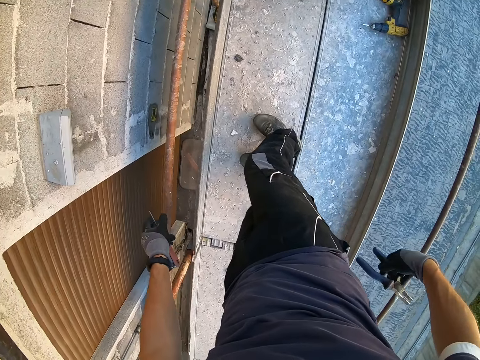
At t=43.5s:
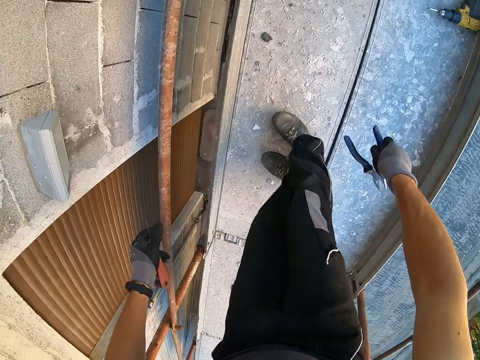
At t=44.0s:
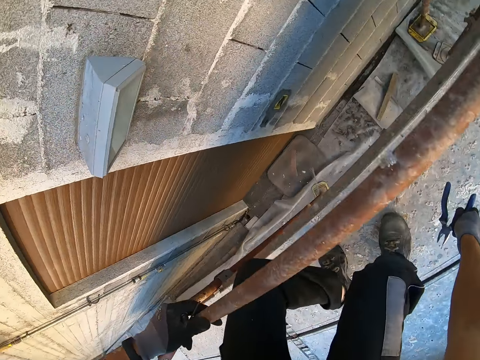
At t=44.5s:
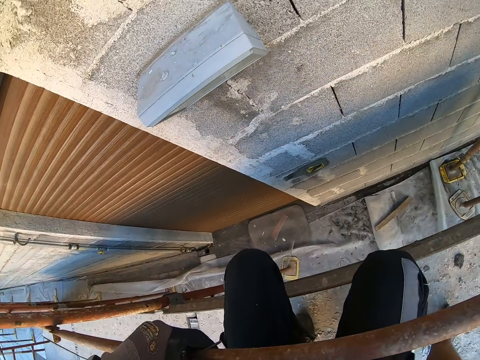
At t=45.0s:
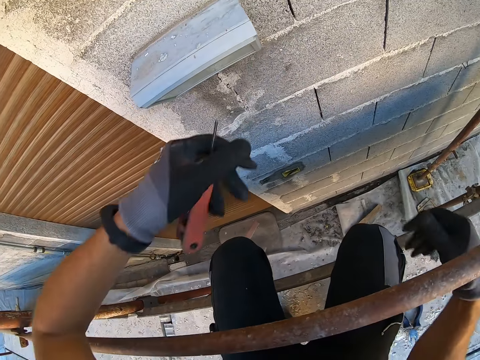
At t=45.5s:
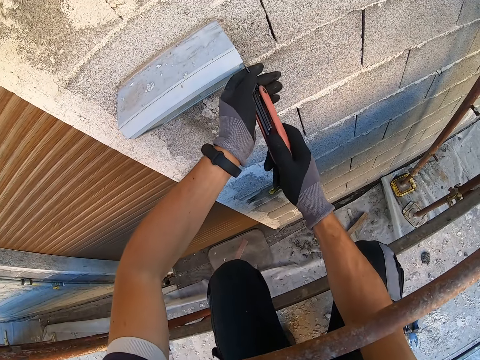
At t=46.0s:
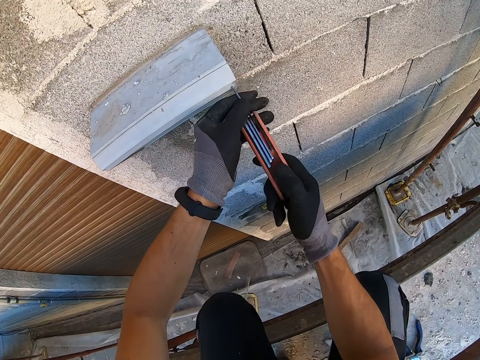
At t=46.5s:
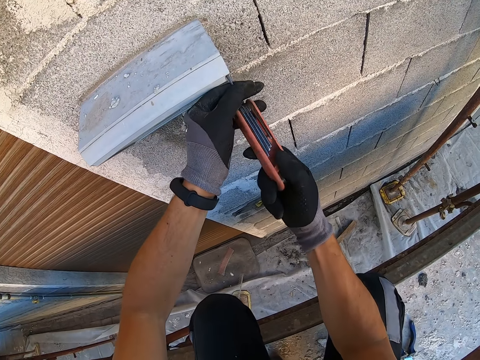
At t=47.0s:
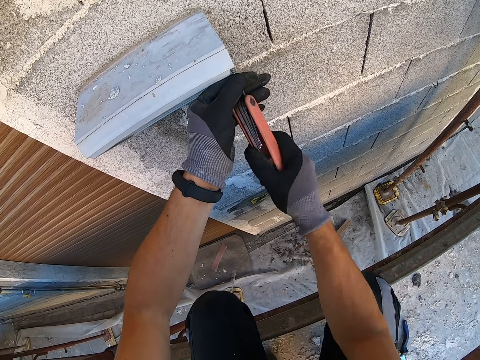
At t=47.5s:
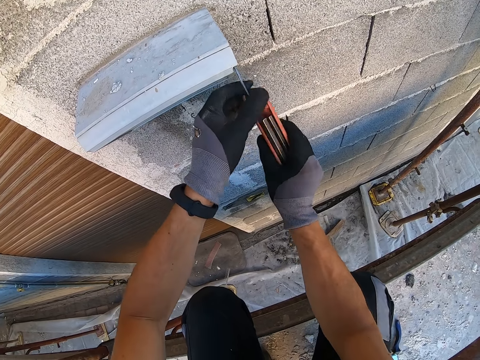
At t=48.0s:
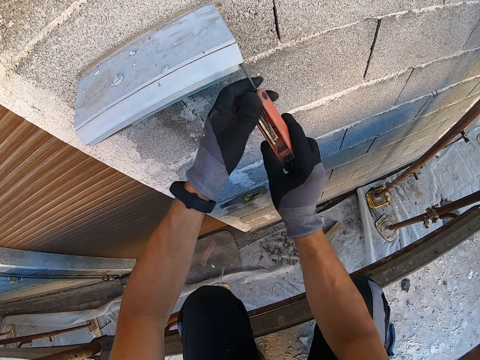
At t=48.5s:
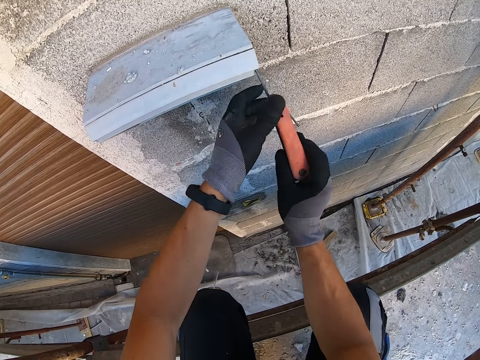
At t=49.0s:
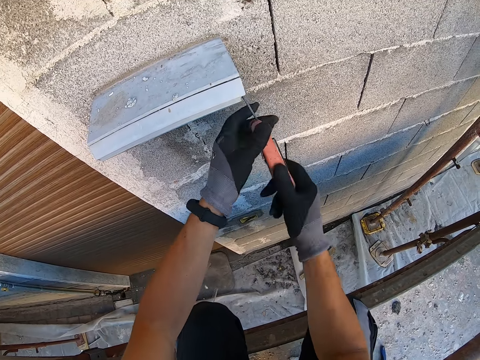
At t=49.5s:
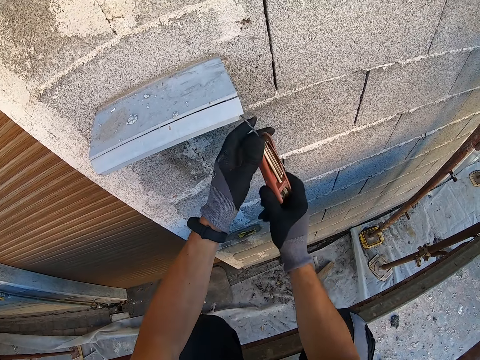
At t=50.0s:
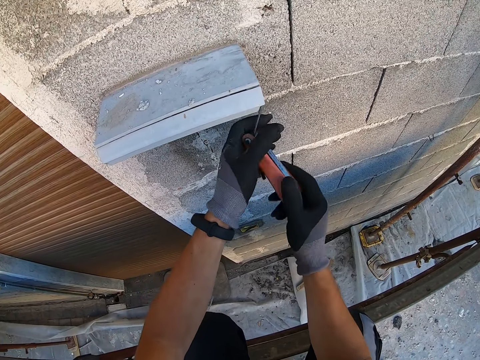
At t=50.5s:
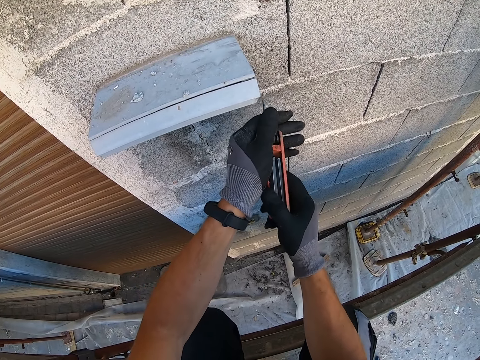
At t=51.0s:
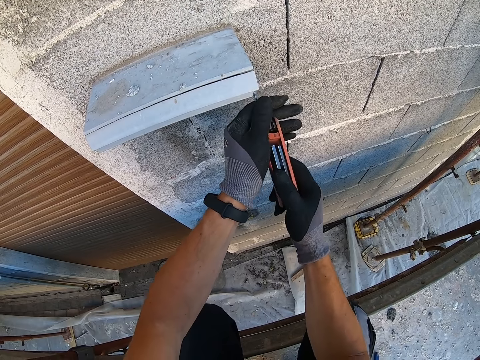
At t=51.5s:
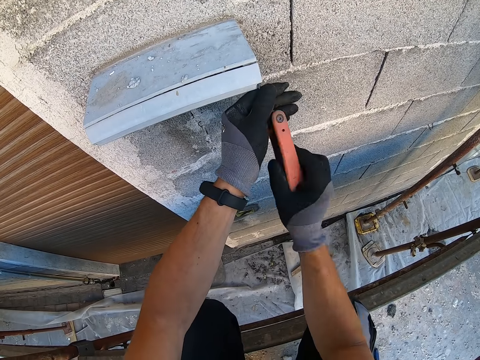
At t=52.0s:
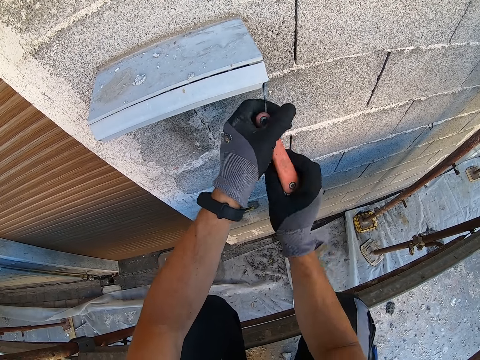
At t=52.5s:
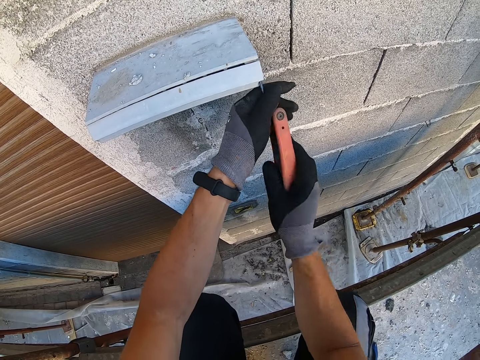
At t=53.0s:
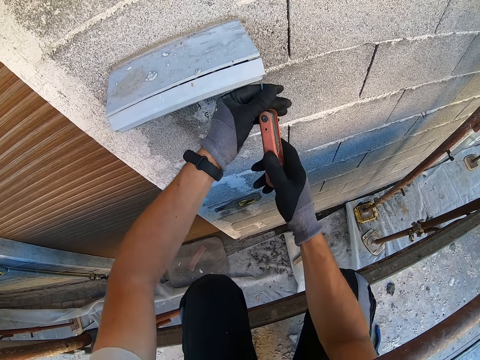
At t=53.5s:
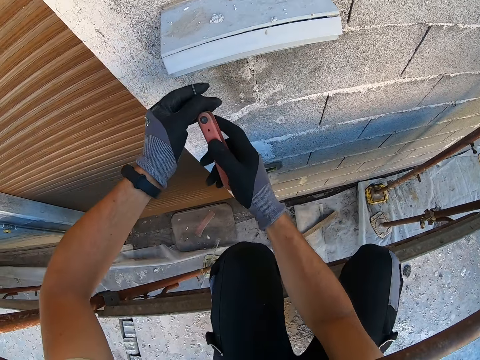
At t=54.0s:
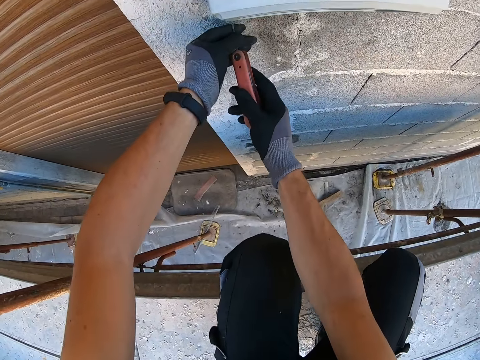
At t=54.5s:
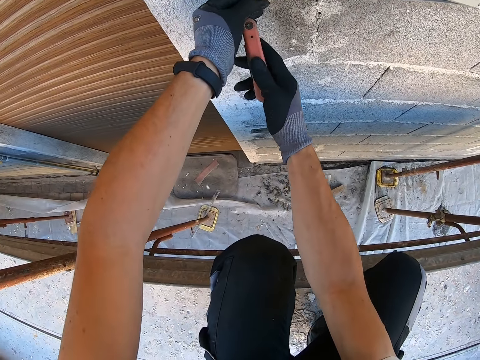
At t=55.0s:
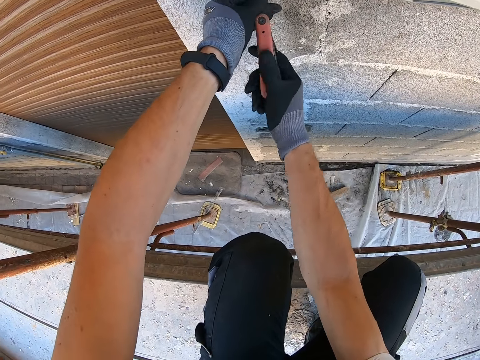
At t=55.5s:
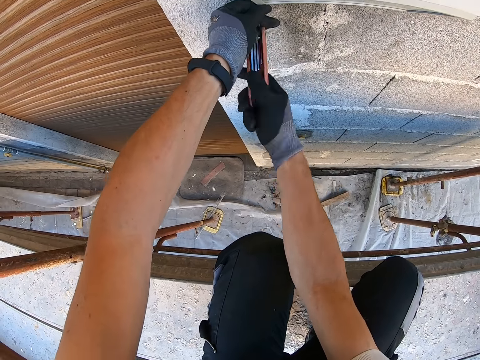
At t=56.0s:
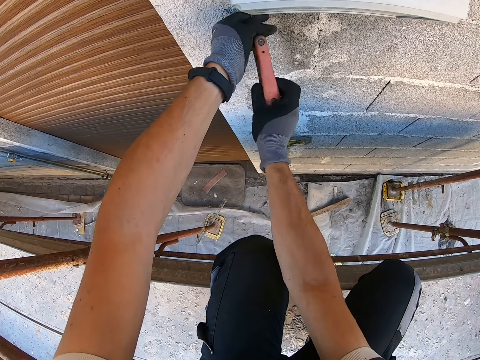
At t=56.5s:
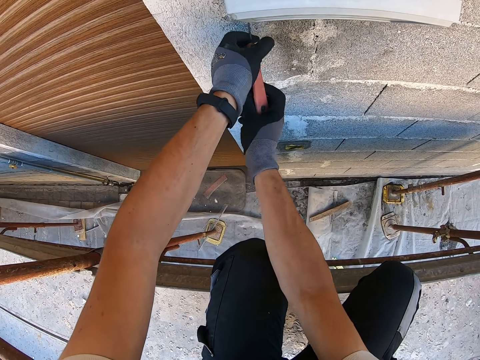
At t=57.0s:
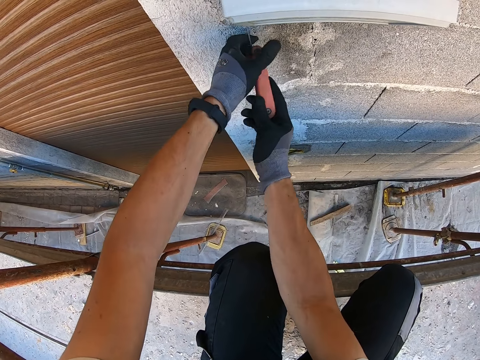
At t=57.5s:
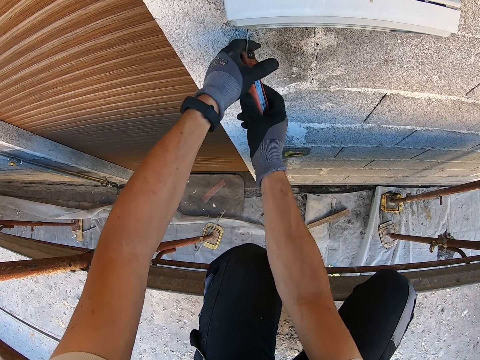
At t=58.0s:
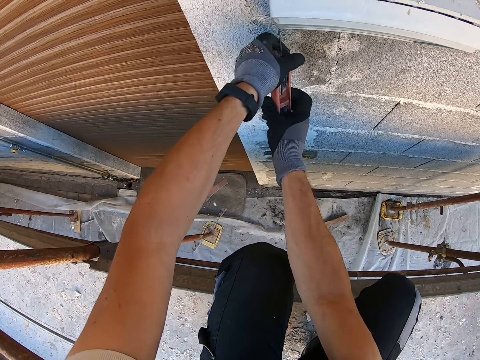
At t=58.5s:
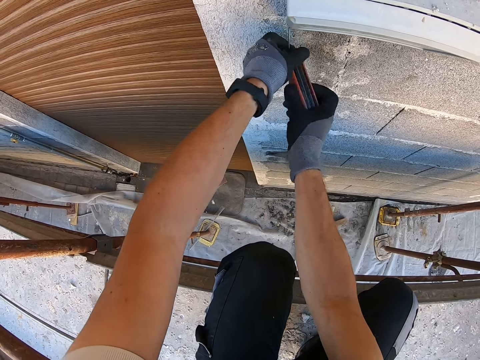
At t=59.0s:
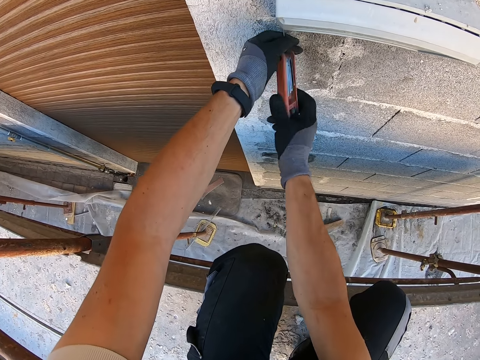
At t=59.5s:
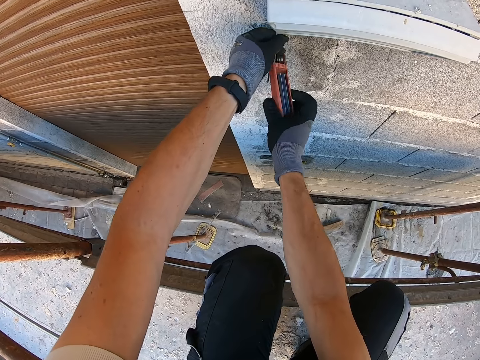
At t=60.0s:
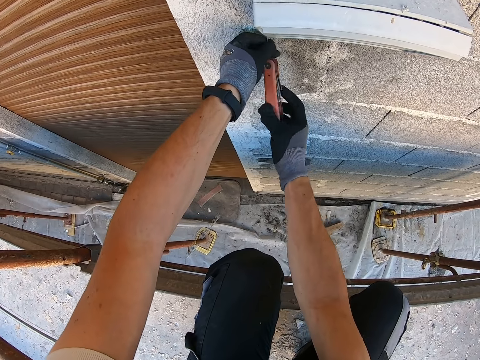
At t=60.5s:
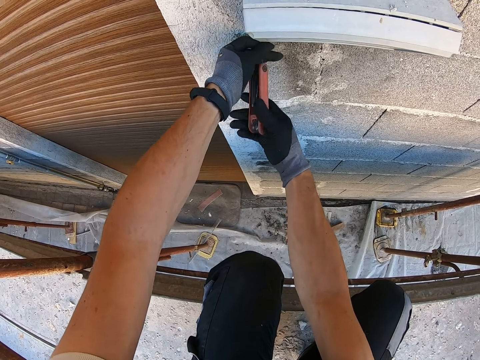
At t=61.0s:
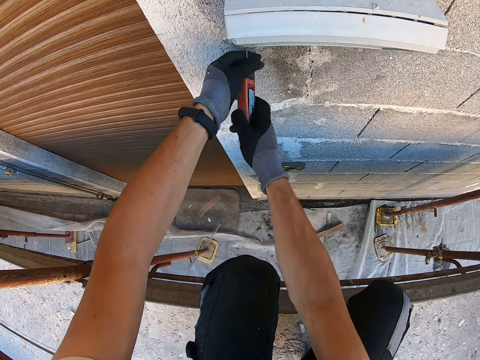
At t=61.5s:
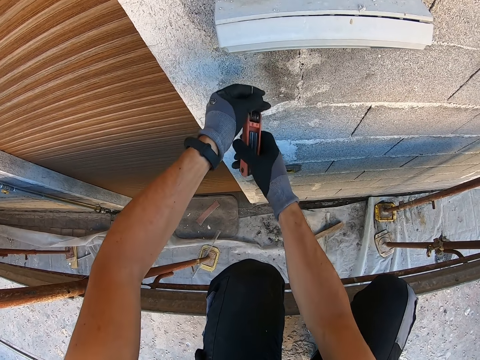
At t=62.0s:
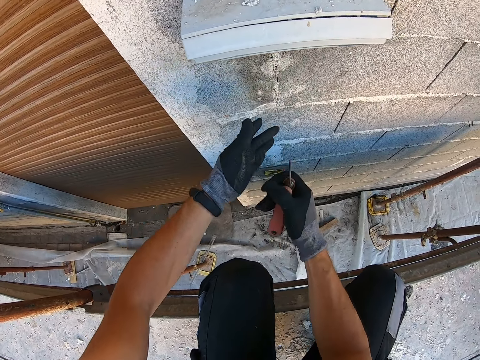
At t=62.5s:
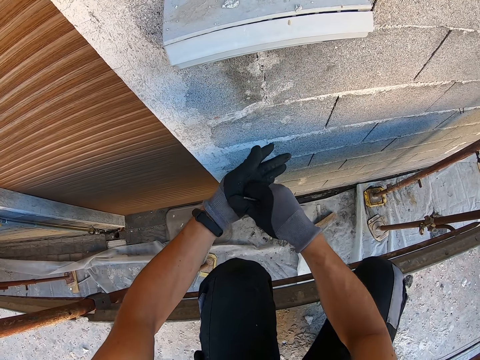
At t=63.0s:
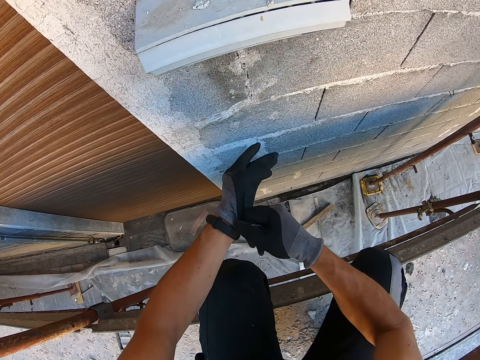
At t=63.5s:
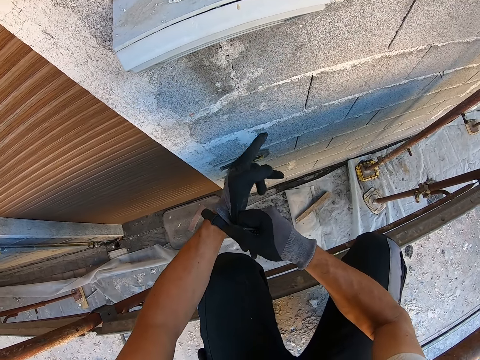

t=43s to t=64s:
The camera wearer drops the pliers in his gloved right hand on the scaffold. He bends on his knees. He loosens a bolt in the flood light on the wall with the allen key or multi tool in his gloved hands. He moves the multi tool on the next screw. He loosens a bolt in the flood light on the wall with the allen key in his gloved hands again. He adjusts the glove in his left hand with his gloved right hand.

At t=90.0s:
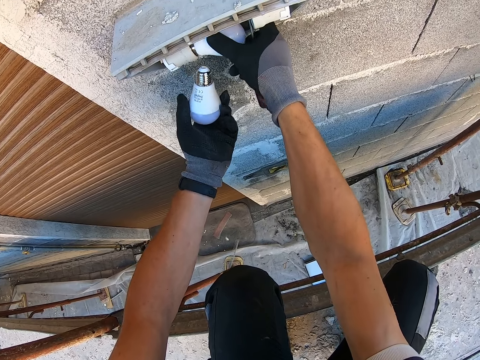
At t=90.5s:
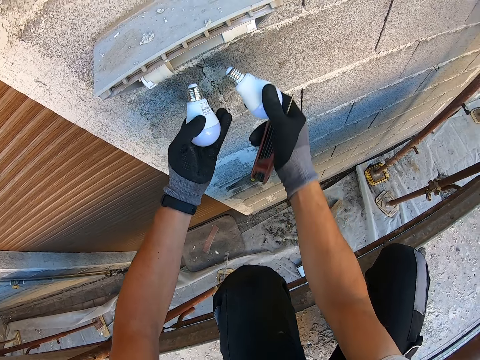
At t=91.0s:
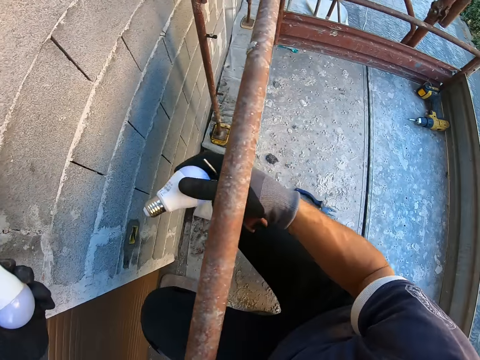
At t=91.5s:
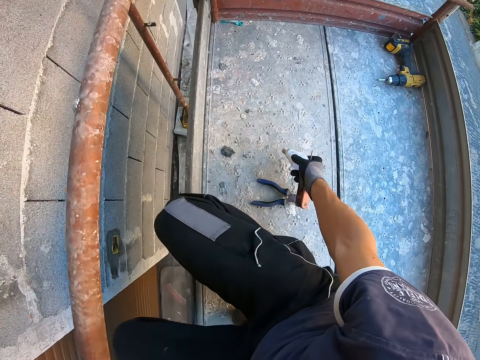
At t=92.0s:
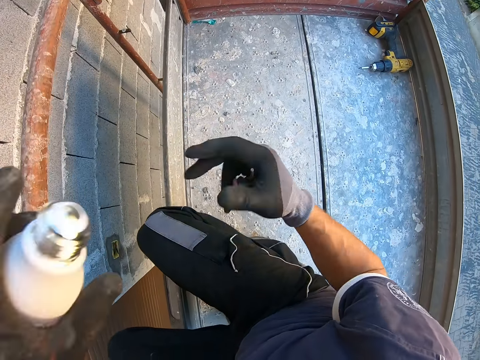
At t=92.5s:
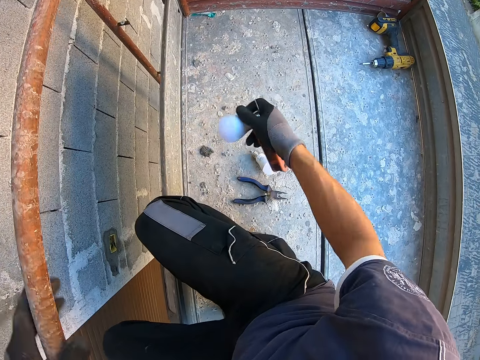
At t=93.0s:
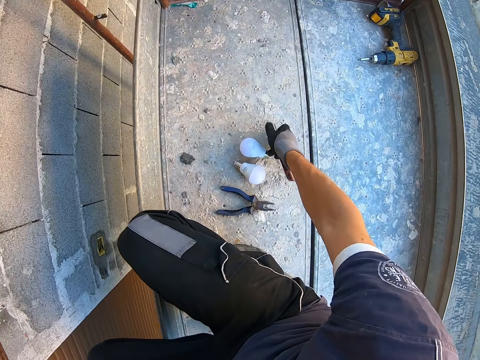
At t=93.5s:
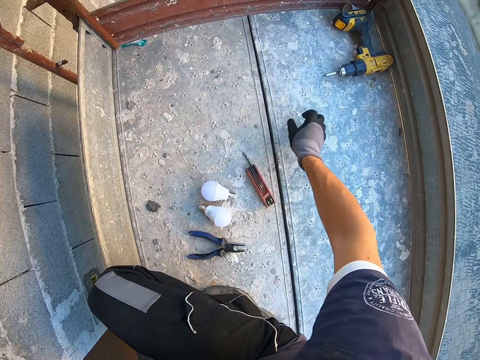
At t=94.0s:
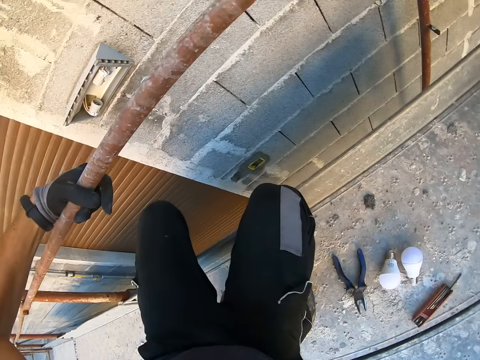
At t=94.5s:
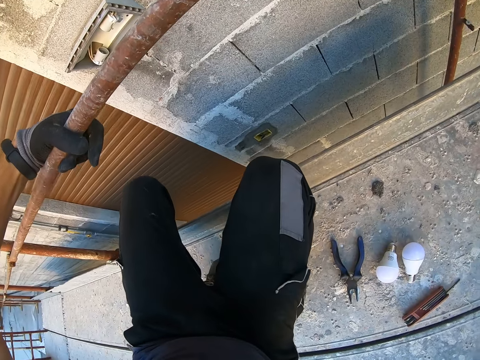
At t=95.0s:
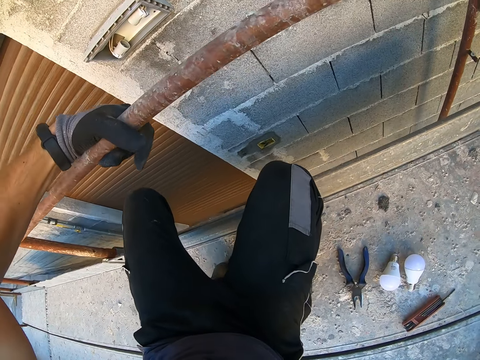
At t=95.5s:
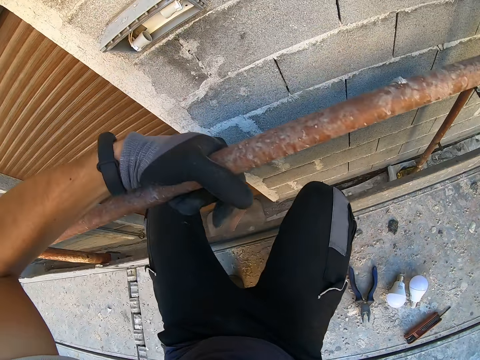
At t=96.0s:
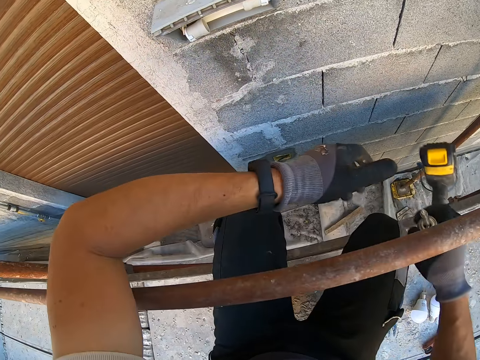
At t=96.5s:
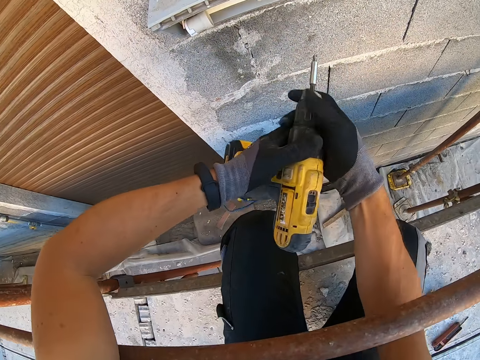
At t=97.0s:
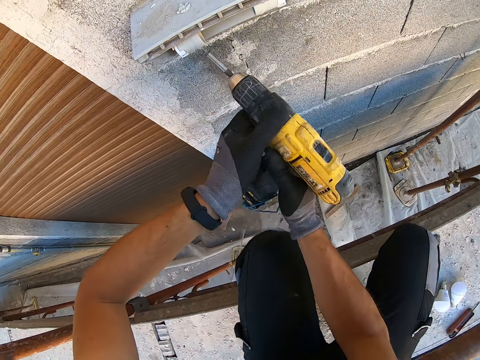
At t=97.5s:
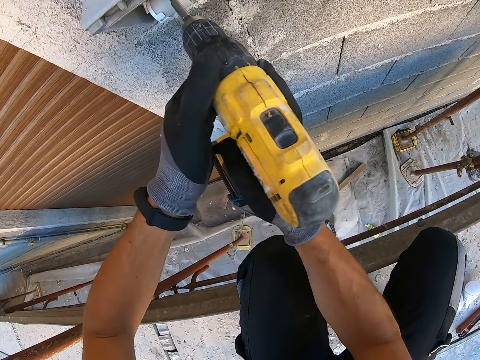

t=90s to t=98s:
The camera wearer drops the bulb in his gloved right hand on the scaffold. He moves the bulb in his gloved left hand to his gloved right hand. He drops the bulb in his gloved right hand on the scaffold. He drops the allen key in his gloved right hand on the scaffold. He picks up a drill or drill driver on the scaffold with his gloved right hand. He holds the drill driver in both hands and unscrews a screw with the drill driver.
